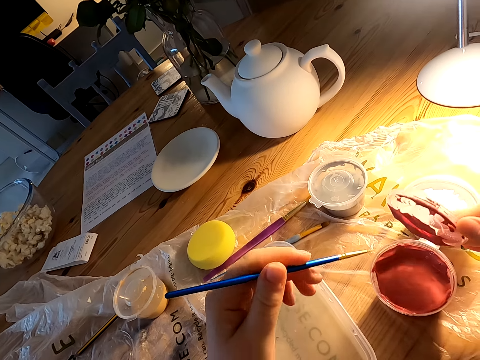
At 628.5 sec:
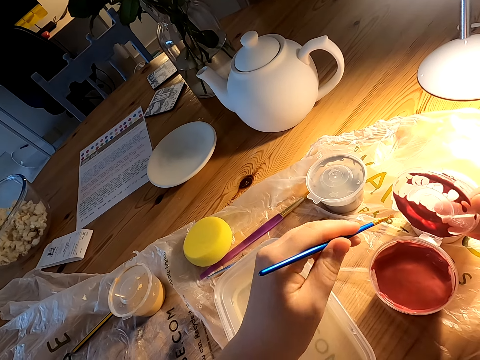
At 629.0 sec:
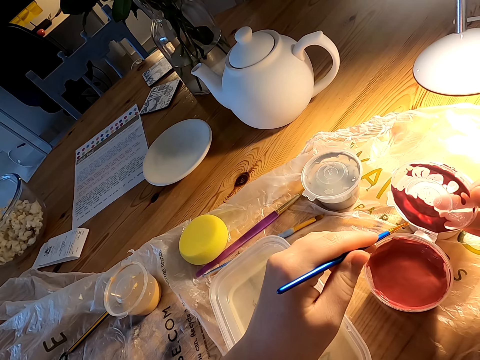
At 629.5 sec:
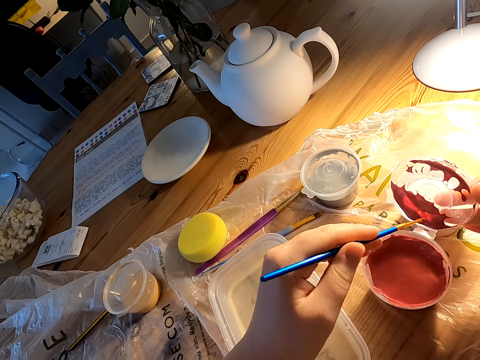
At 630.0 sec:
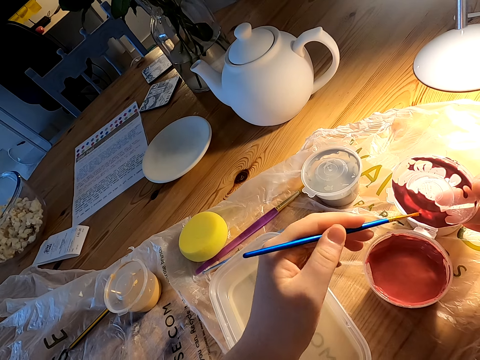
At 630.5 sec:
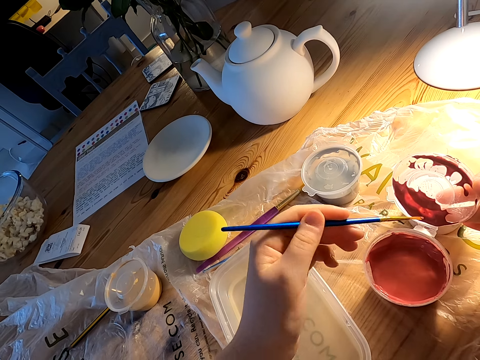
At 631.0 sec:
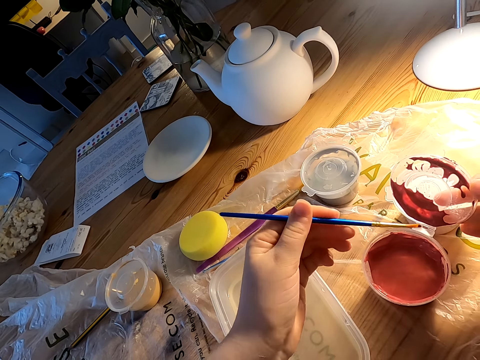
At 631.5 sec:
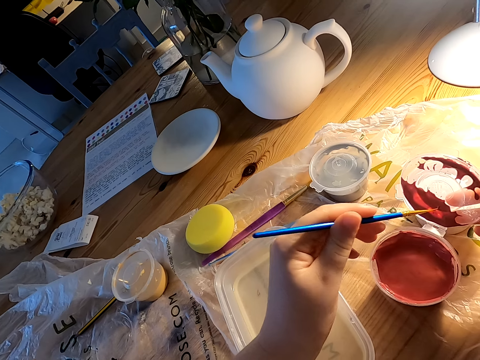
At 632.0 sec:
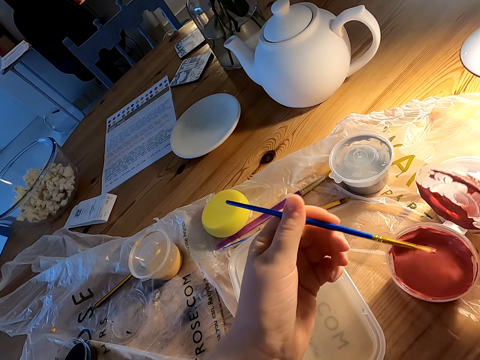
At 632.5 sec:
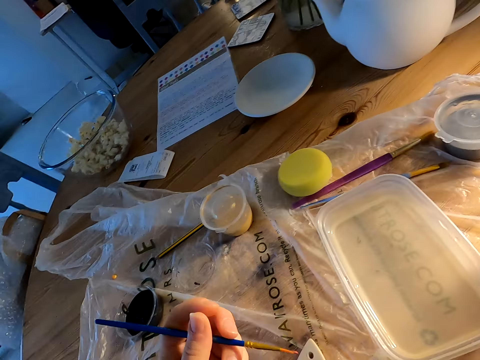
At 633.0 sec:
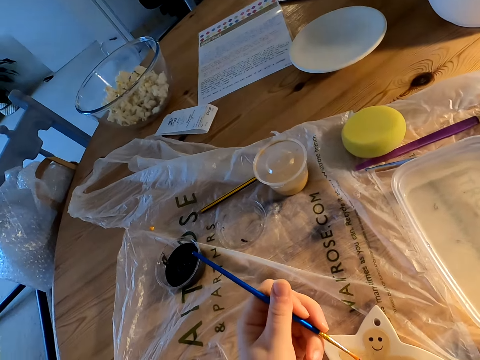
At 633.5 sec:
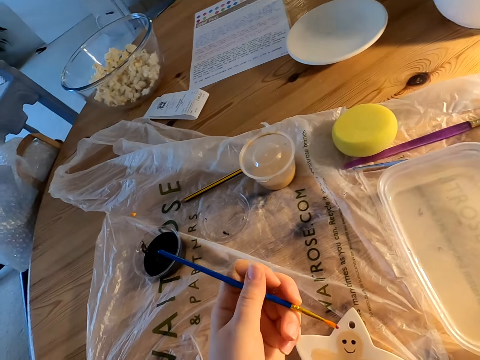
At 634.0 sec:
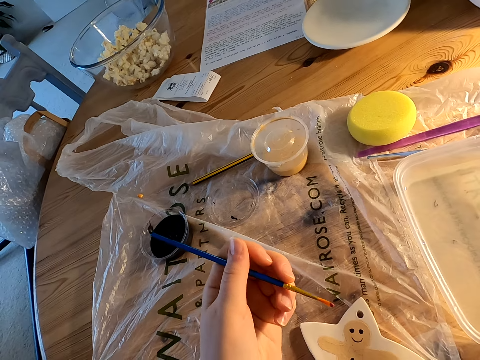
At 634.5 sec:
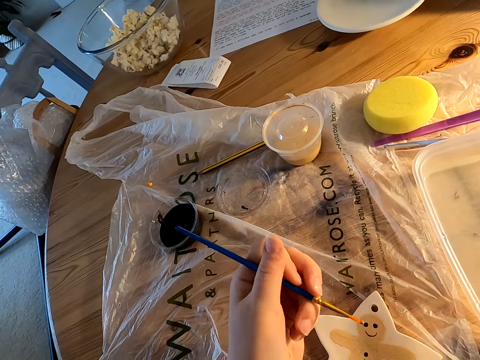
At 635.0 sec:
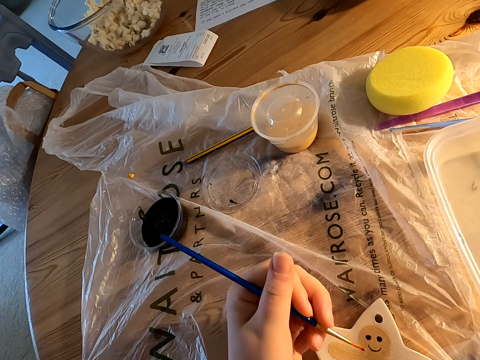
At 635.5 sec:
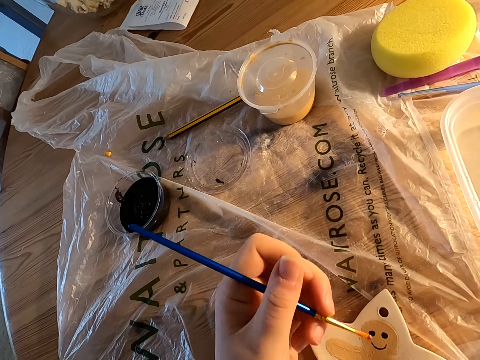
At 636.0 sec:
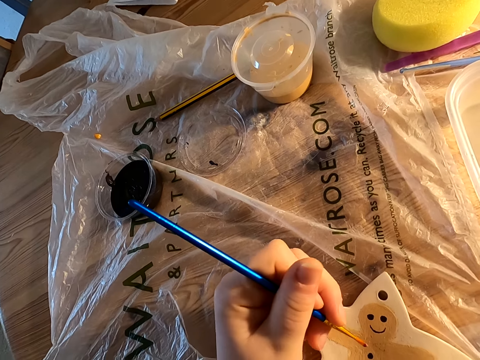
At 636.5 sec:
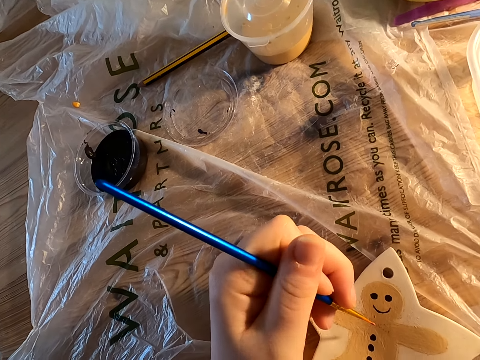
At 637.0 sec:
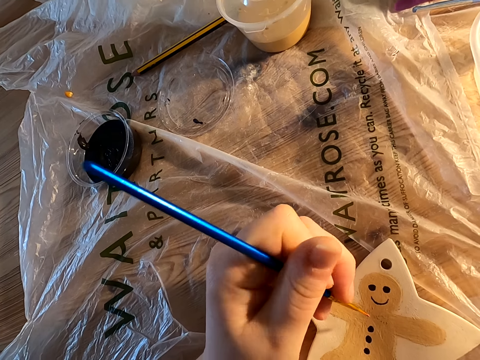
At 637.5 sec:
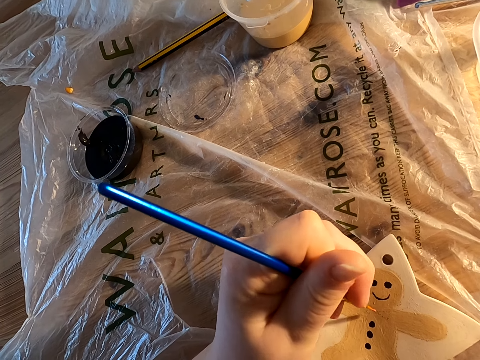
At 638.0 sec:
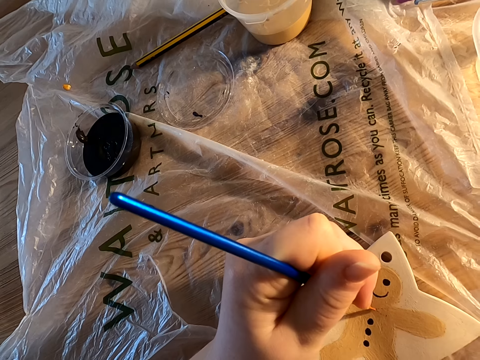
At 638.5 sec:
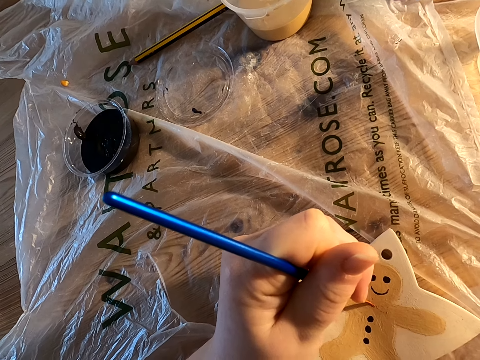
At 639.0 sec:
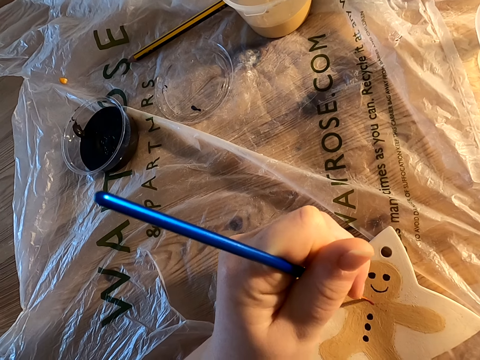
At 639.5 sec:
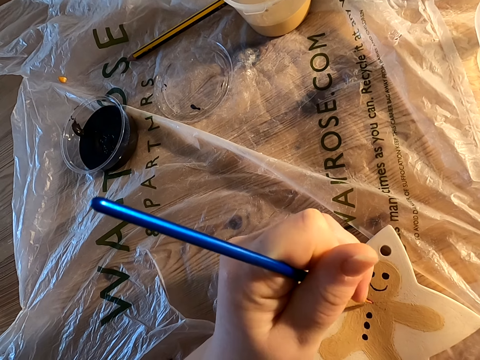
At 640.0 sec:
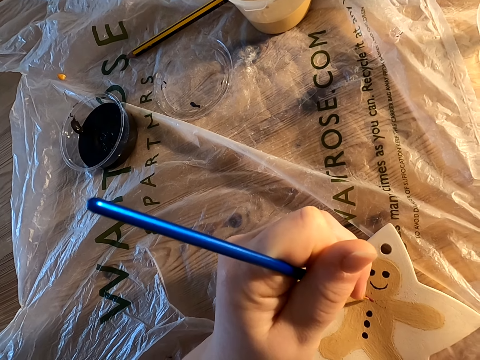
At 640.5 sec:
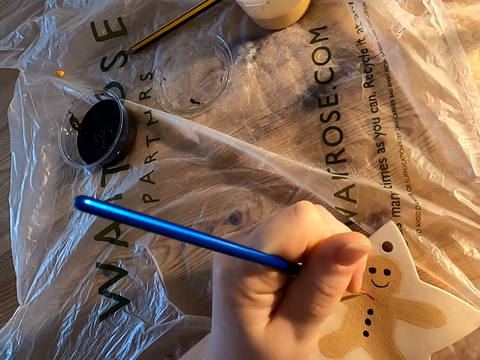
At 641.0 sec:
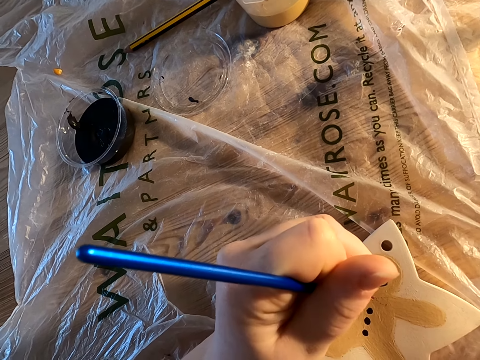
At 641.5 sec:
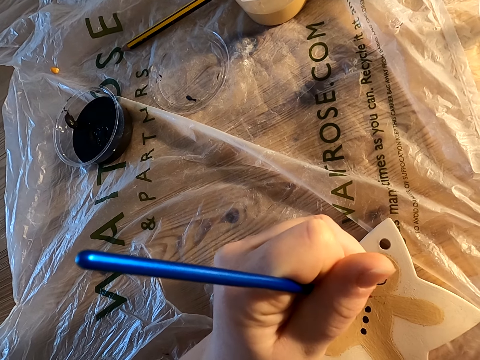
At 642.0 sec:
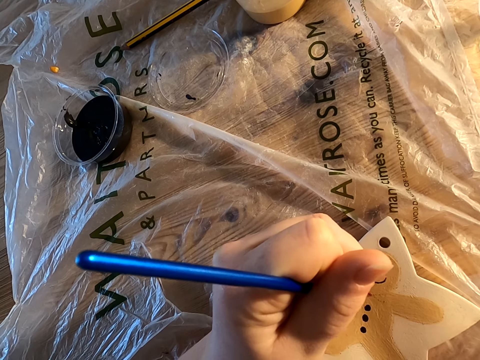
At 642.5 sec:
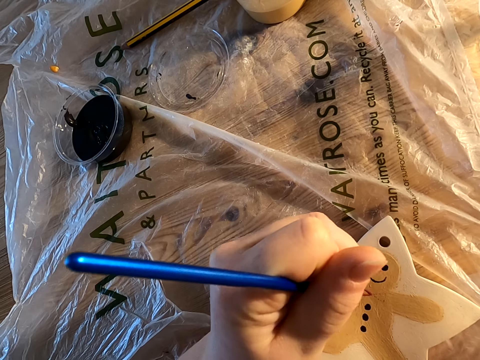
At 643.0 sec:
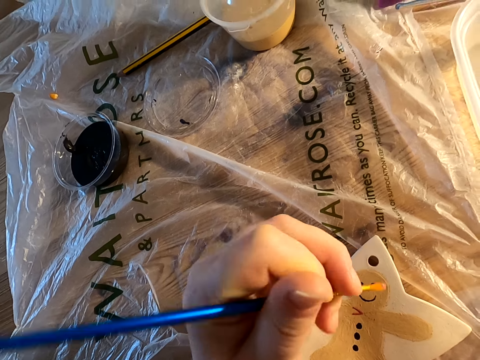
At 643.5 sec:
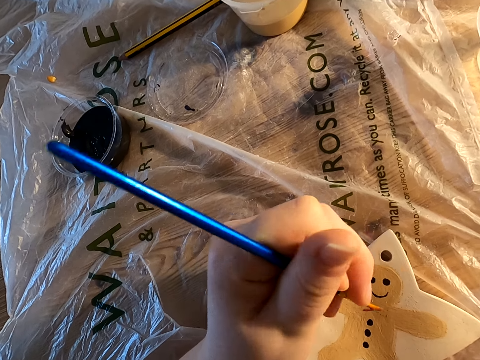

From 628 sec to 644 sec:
The camera wearer dips the paintbrush in the paint in the plastic can lid on the table. He holds the brush with his left hand. He decorates something on the table with the paint brush.

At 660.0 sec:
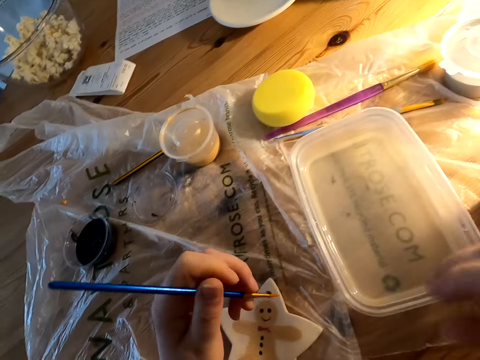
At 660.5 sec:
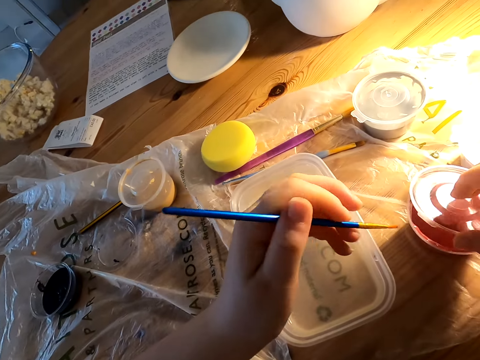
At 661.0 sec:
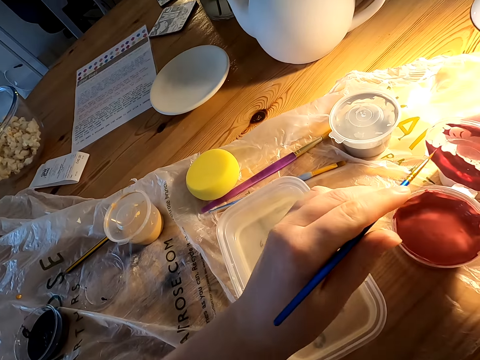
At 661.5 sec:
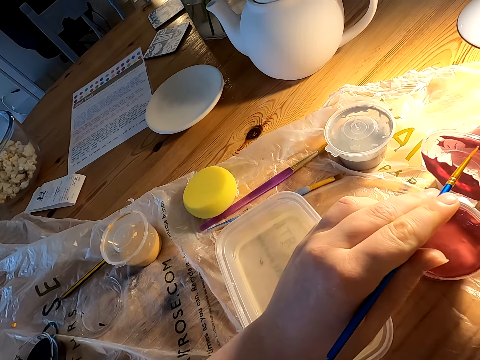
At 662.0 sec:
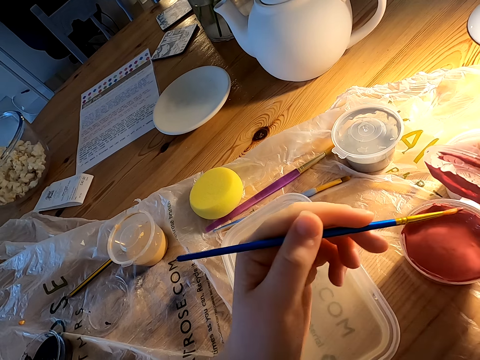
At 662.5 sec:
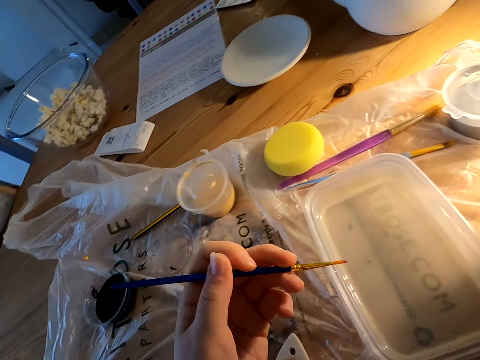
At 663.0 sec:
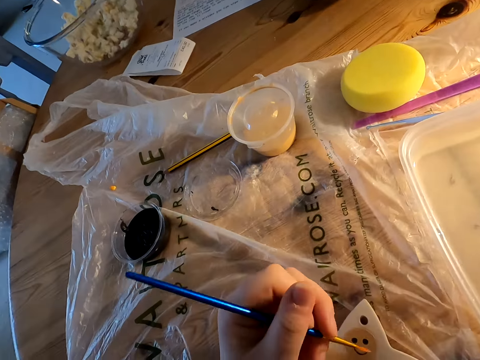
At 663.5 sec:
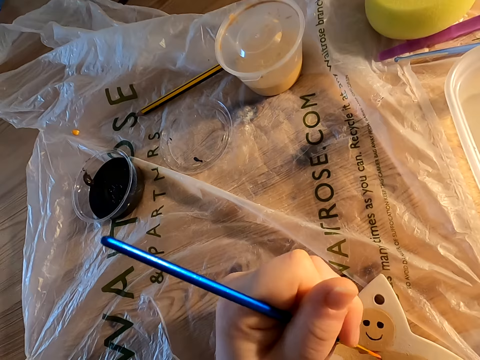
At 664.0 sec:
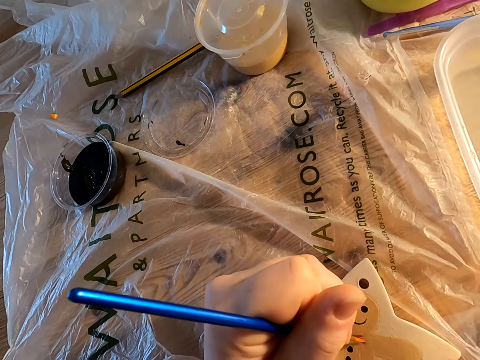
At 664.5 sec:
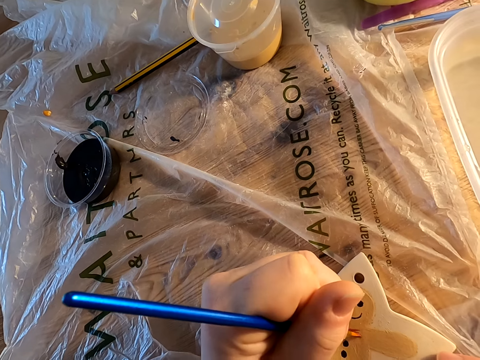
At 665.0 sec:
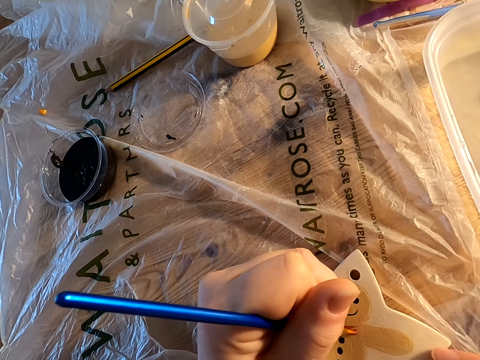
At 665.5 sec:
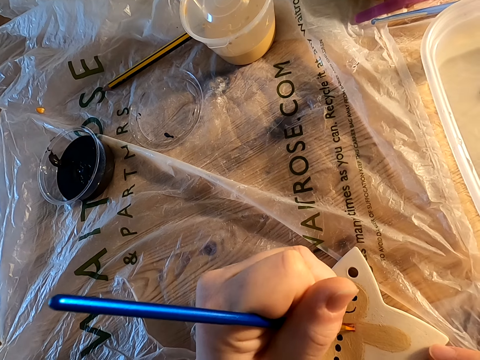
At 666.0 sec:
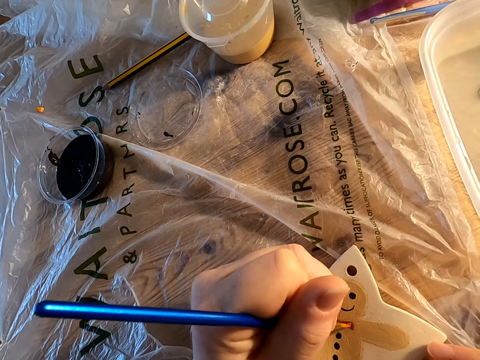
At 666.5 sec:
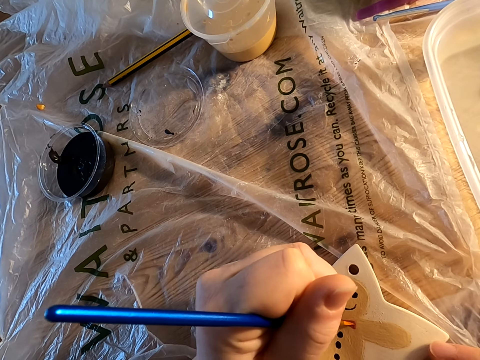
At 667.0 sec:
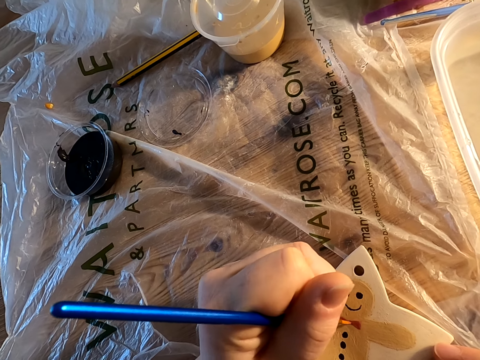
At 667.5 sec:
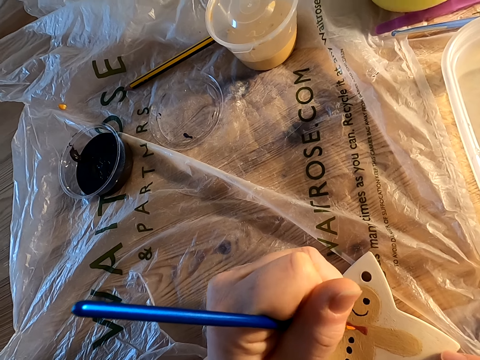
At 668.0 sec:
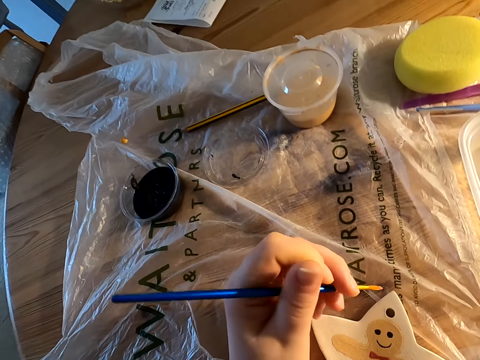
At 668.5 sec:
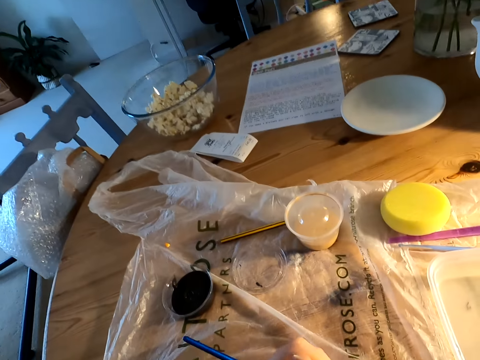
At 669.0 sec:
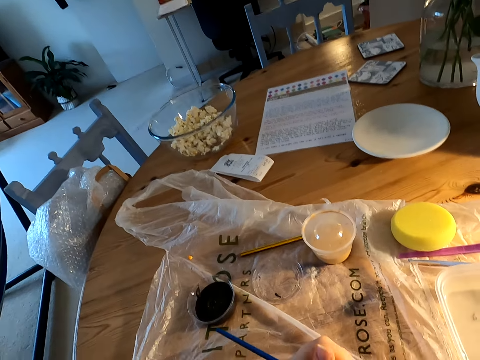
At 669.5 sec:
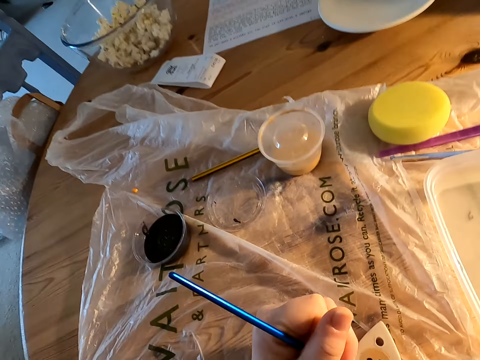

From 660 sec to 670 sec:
The camera wearer dips the paint in the plastic can lid on the table. They decorate something on the table with a paint brush.
